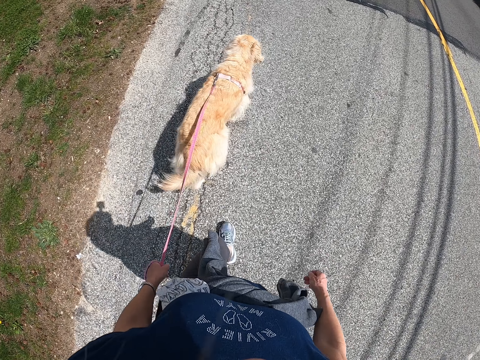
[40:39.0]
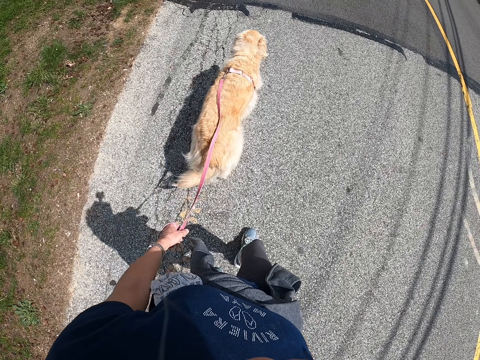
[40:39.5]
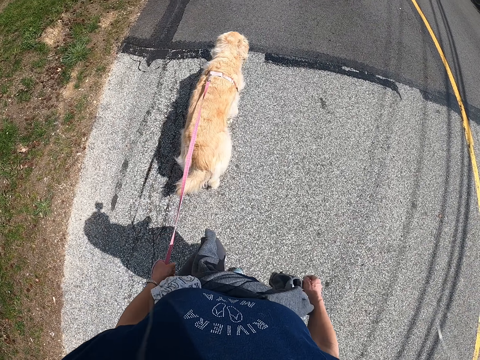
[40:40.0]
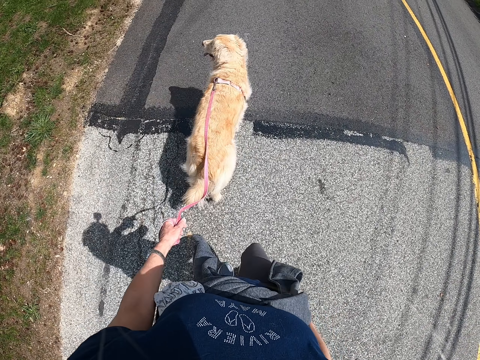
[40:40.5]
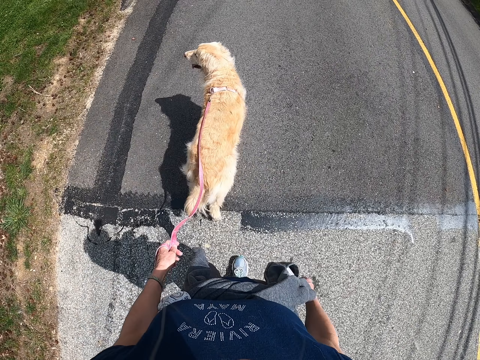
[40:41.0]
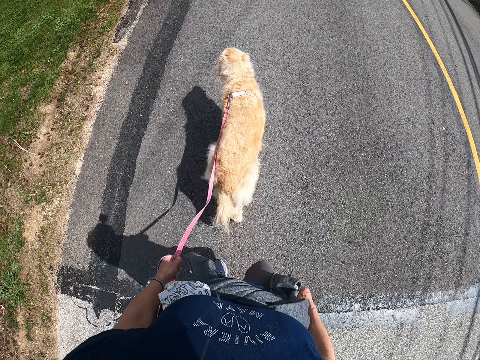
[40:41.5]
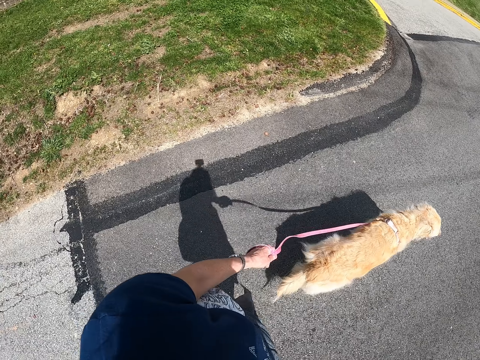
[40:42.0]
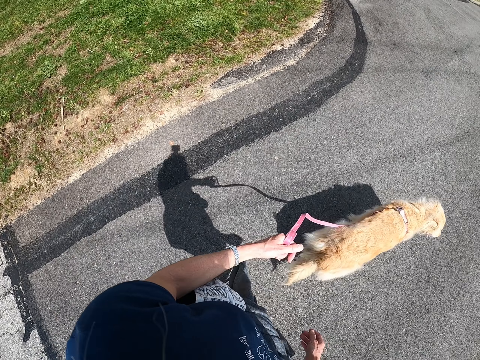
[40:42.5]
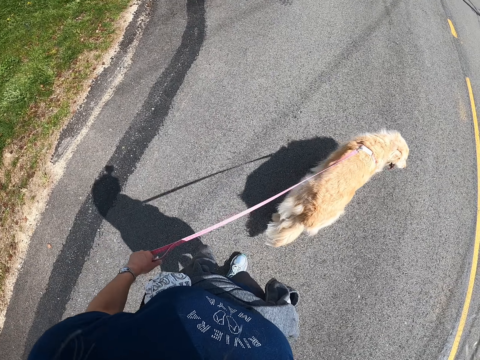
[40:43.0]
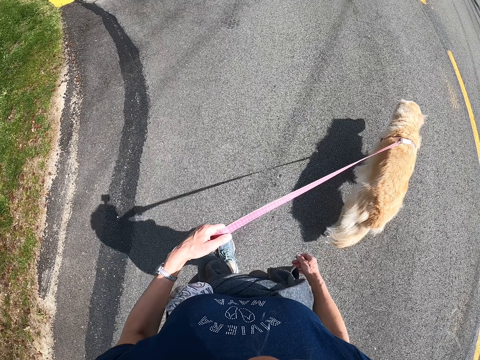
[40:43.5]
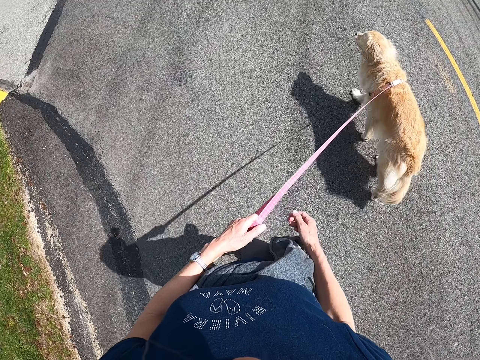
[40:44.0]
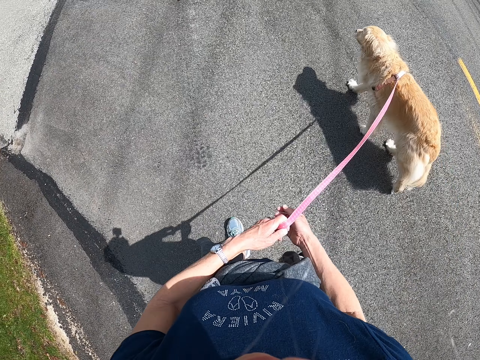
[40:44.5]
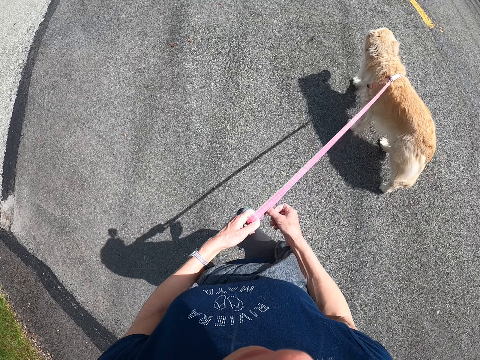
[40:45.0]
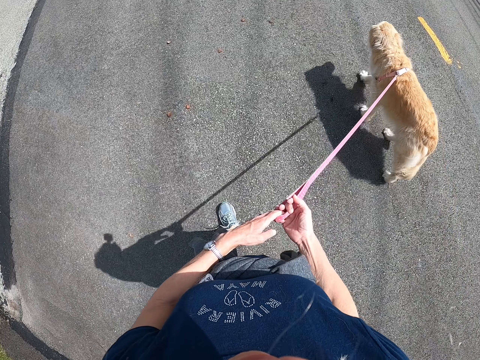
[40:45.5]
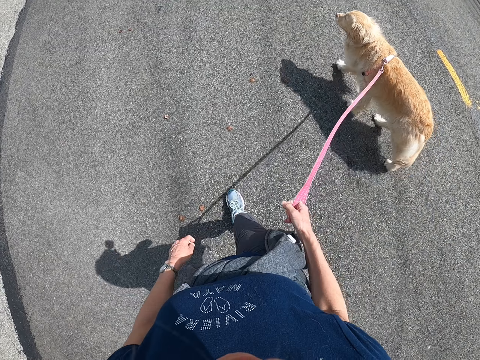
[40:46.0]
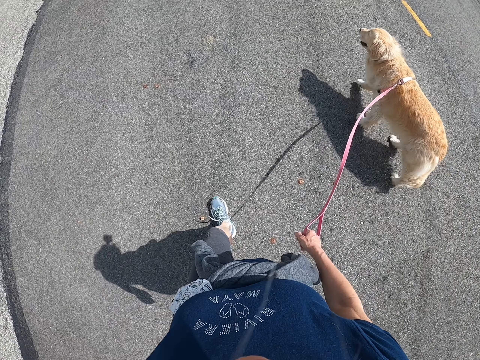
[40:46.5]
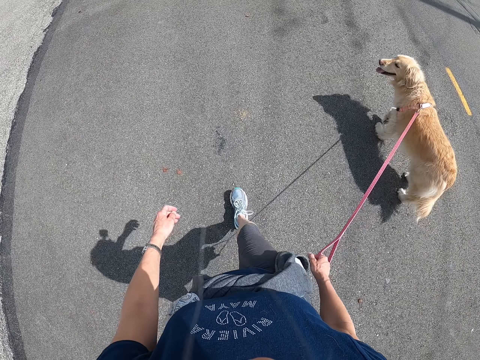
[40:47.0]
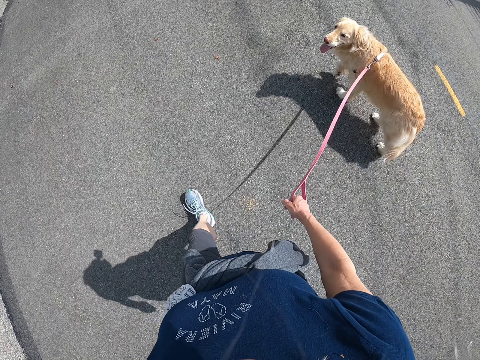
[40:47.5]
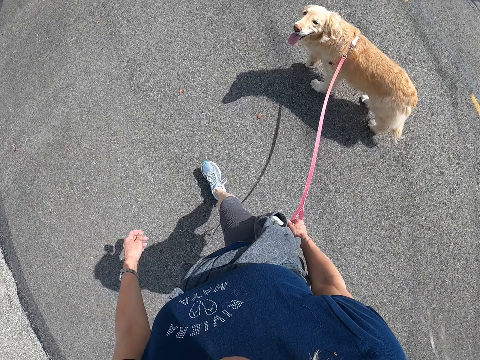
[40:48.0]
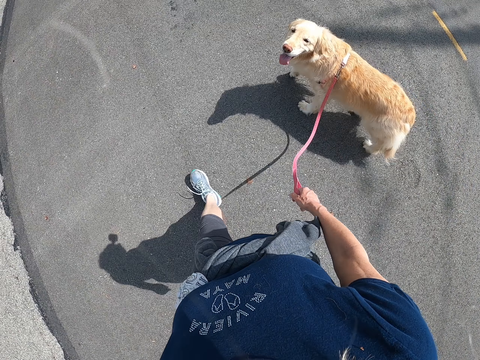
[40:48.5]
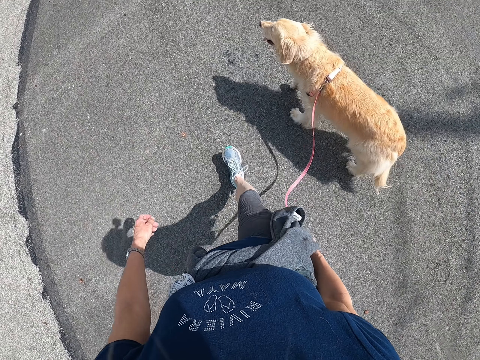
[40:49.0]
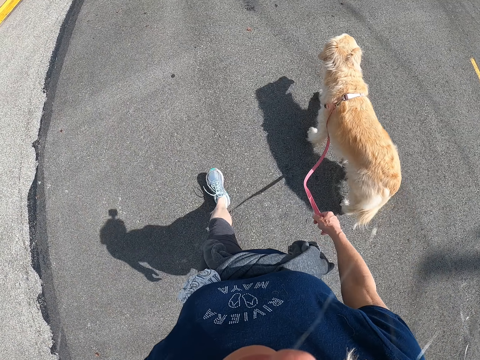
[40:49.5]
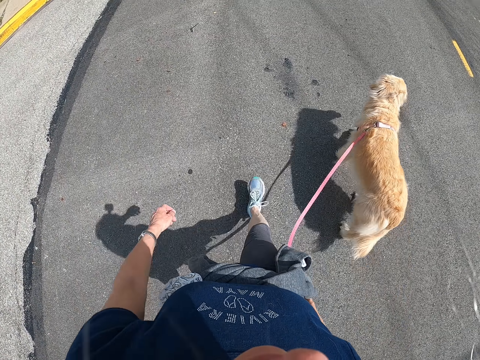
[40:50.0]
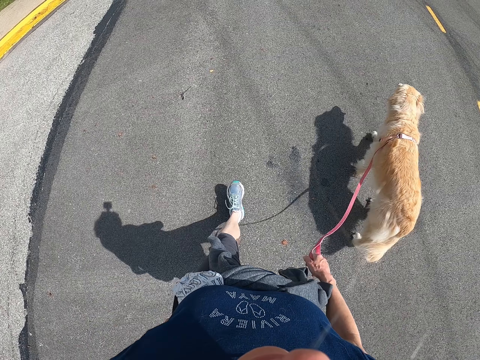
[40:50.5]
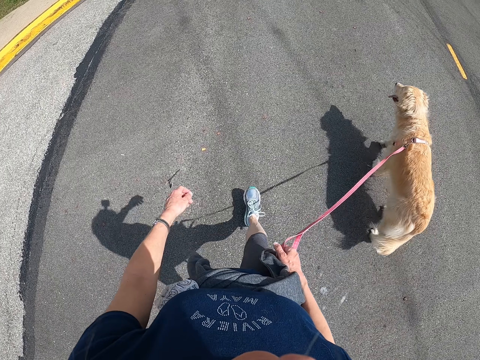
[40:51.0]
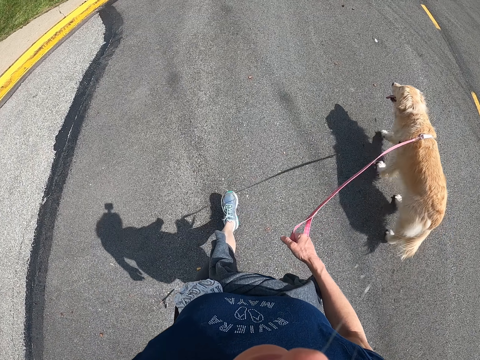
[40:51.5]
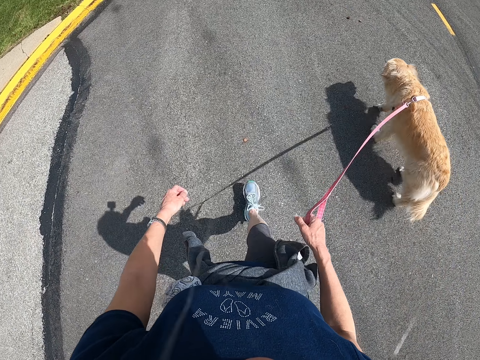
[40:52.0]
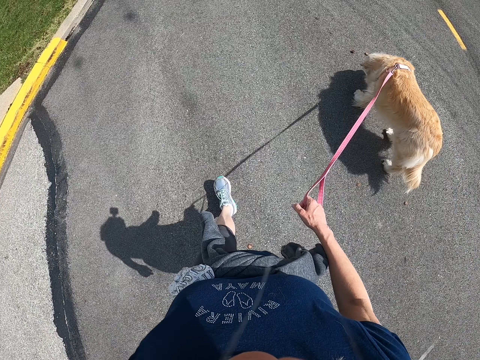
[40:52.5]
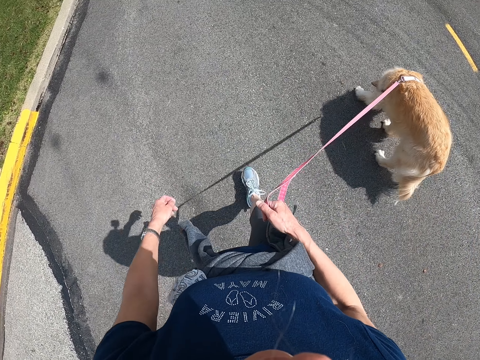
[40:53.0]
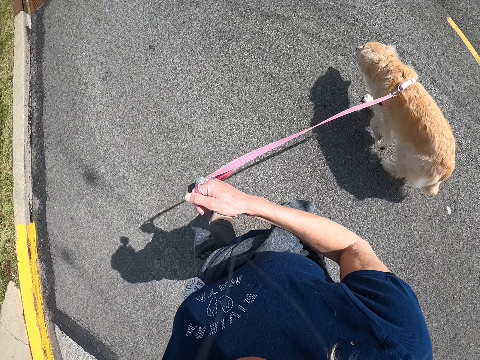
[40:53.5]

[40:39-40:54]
The camera wearer exchanges the dog leash to the other hand. They walk along the road.

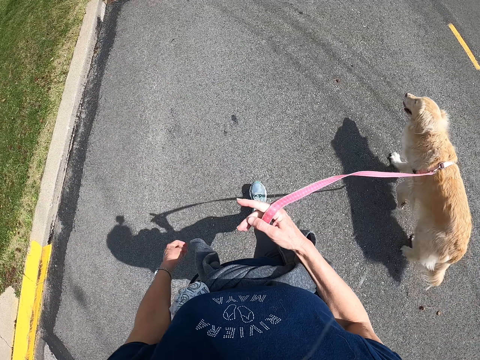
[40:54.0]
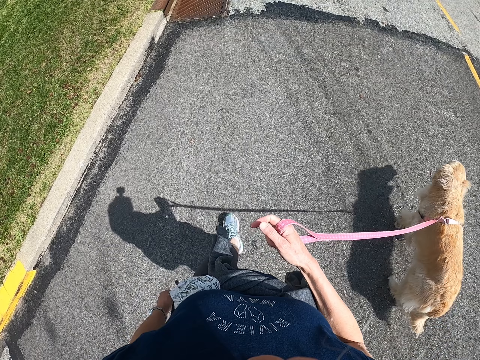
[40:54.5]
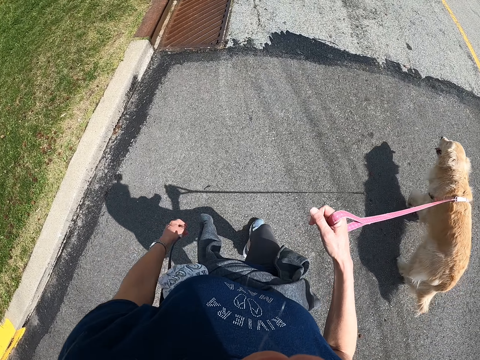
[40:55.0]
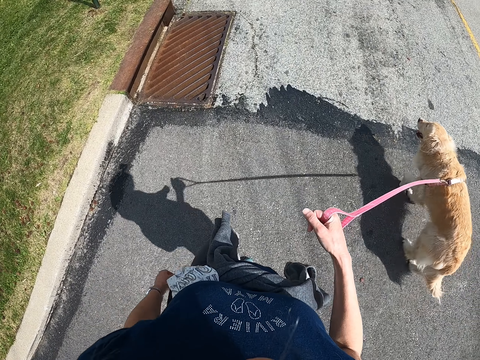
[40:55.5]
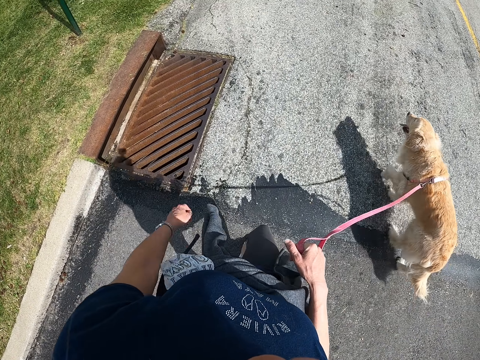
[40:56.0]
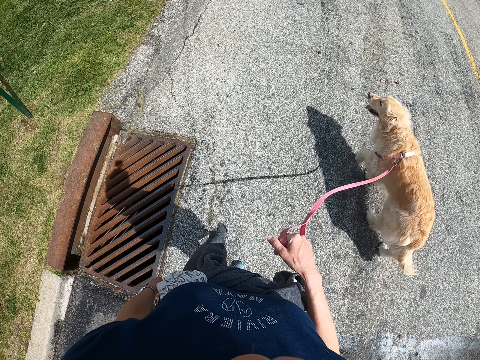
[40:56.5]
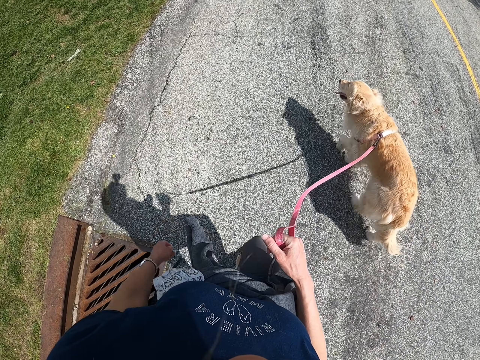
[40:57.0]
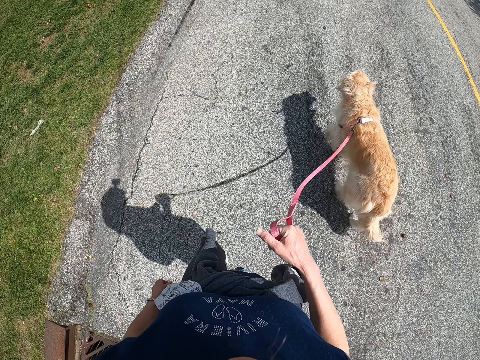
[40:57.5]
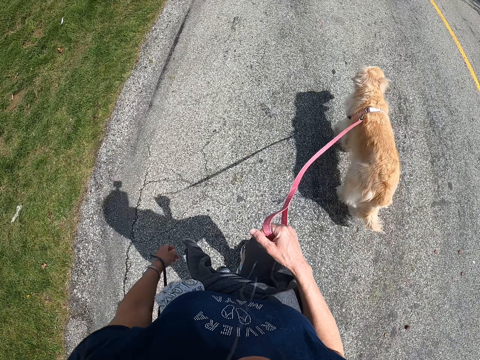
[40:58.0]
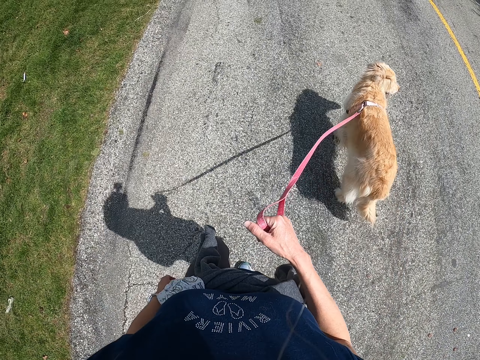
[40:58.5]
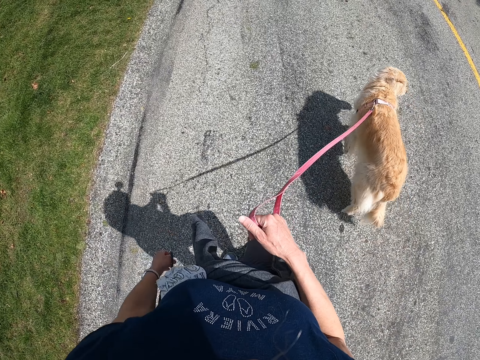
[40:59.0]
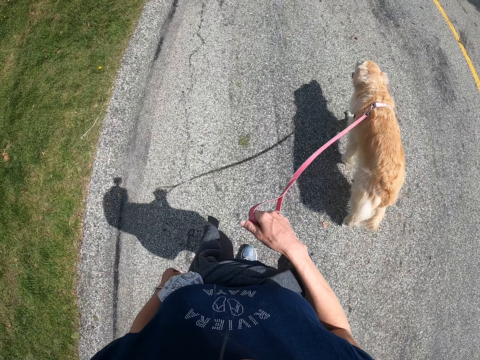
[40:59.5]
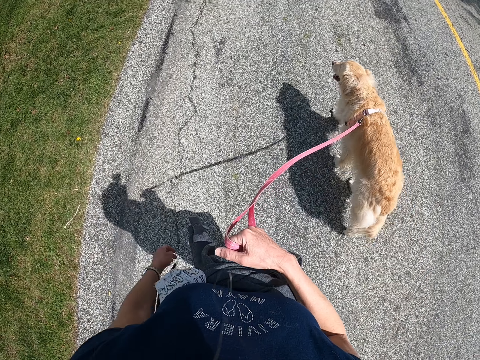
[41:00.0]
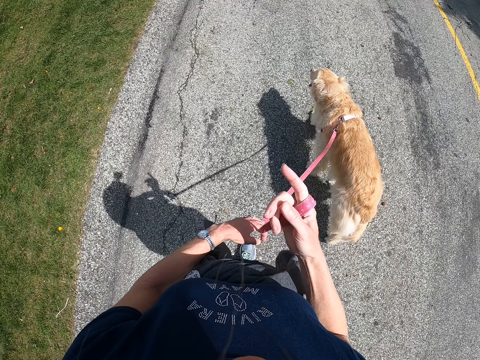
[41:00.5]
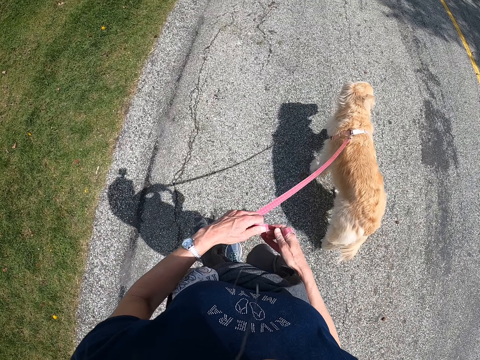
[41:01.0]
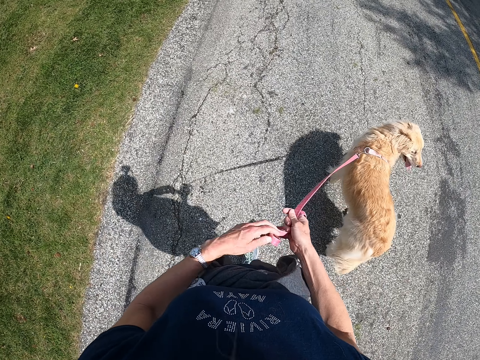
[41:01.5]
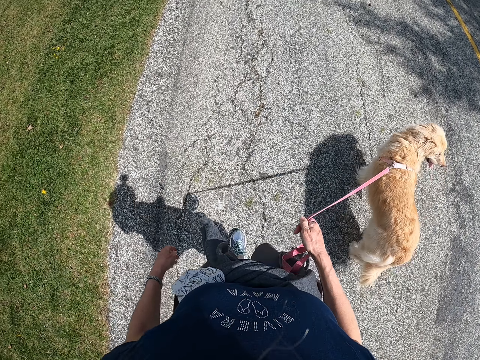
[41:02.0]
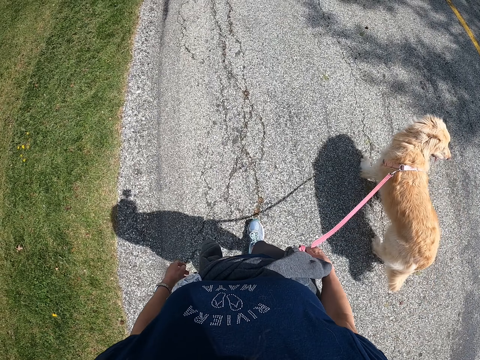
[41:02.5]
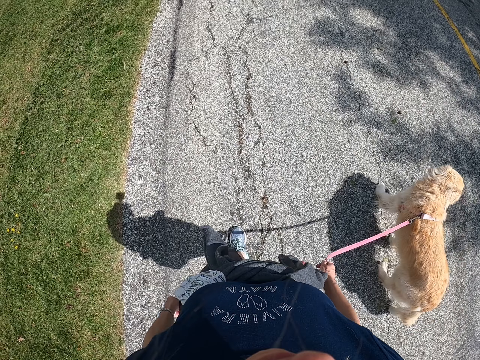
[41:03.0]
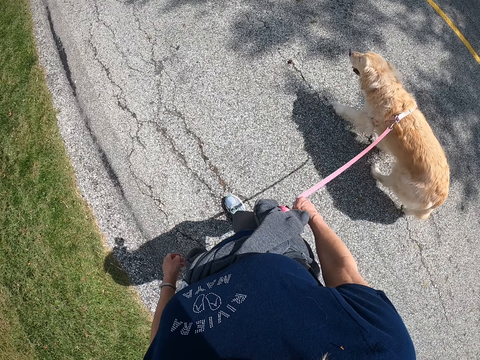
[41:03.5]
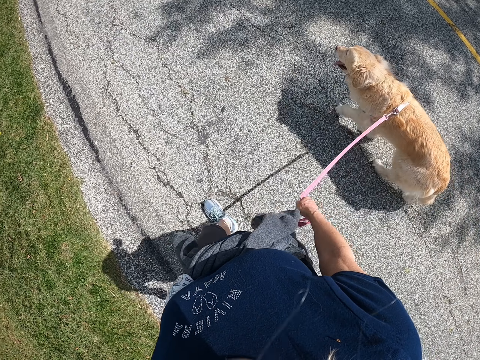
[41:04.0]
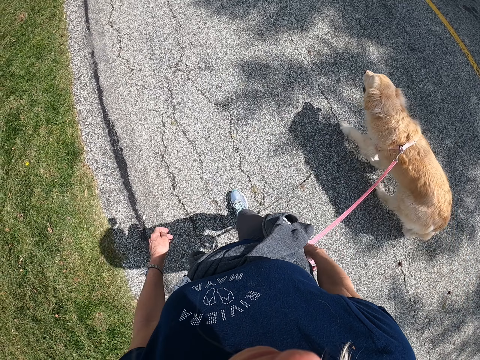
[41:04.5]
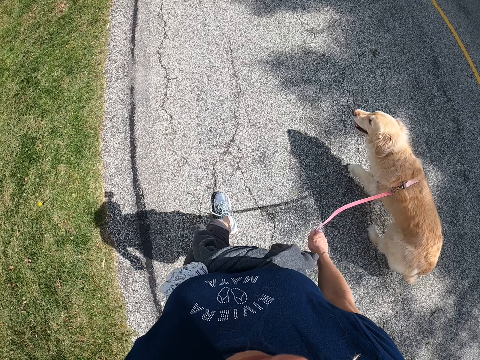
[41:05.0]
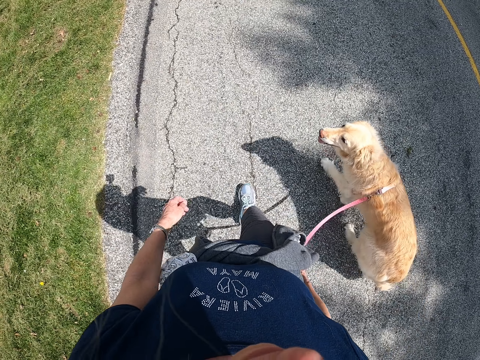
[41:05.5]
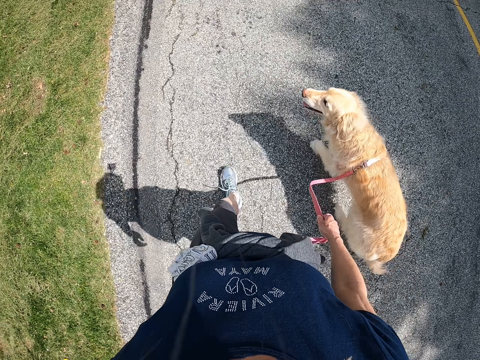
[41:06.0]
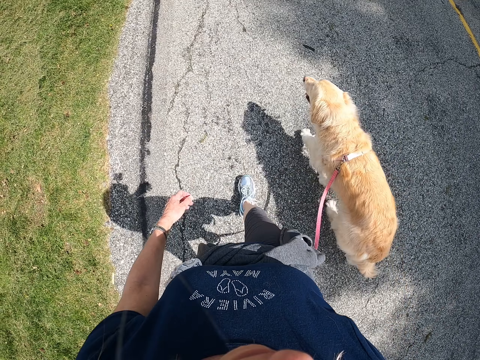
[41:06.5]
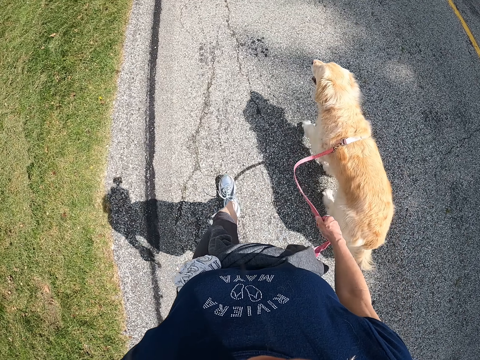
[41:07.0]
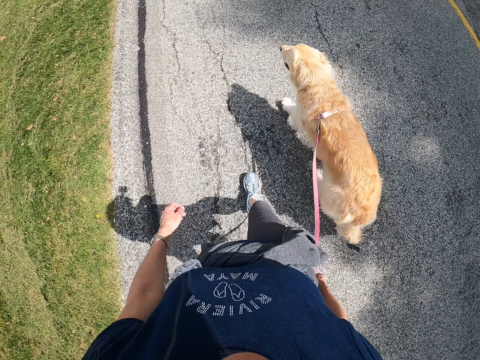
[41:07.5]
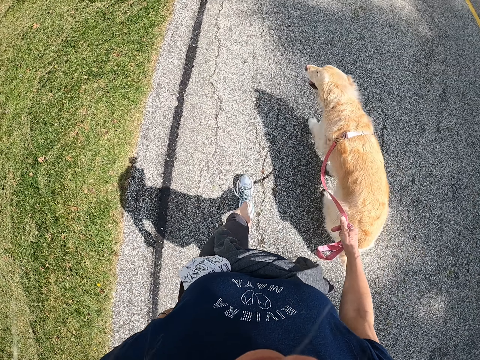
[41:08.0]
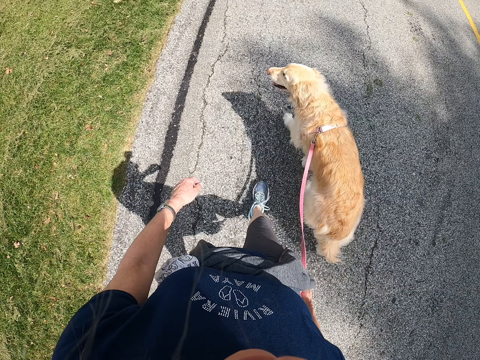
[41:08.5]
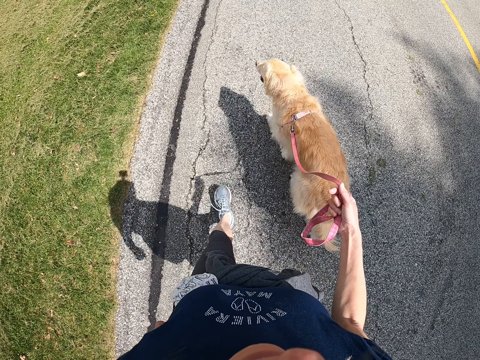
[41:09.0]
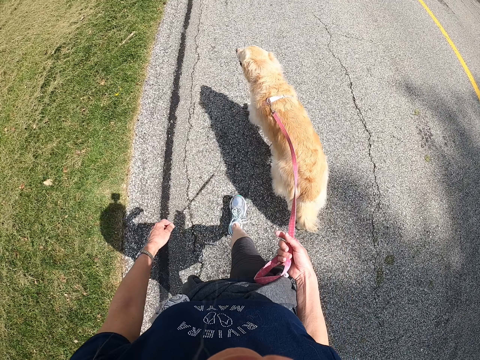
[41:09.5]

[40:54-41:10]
The camera wearer holds the dog leash with both hands. He moves the dog leash to his right hand. He walks along a road with his dog.
